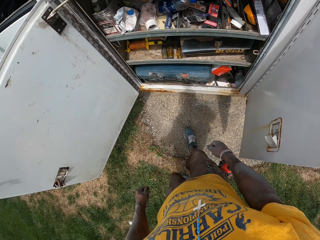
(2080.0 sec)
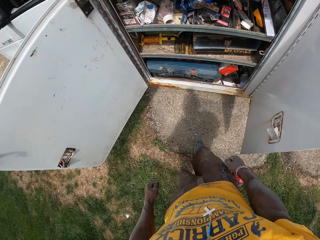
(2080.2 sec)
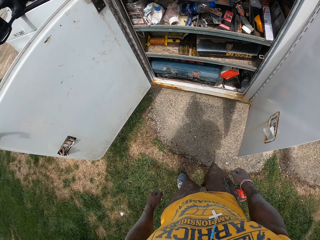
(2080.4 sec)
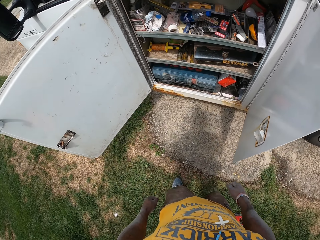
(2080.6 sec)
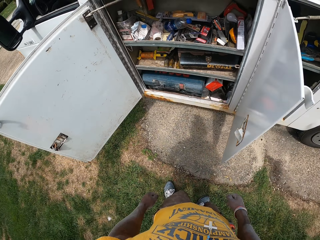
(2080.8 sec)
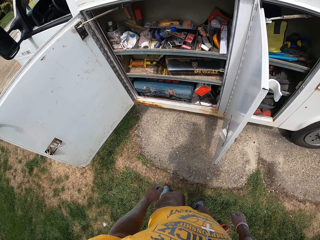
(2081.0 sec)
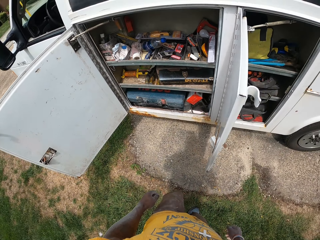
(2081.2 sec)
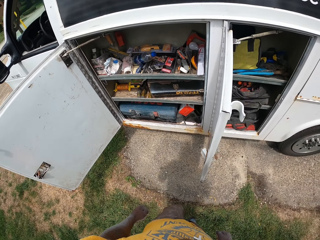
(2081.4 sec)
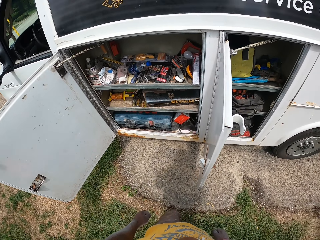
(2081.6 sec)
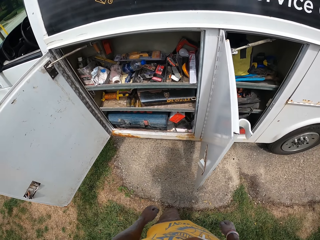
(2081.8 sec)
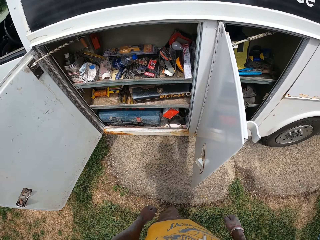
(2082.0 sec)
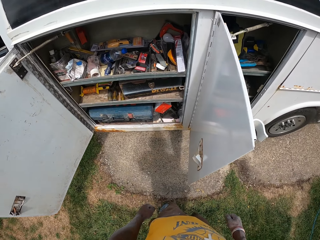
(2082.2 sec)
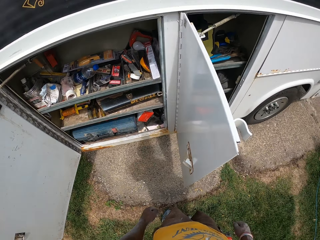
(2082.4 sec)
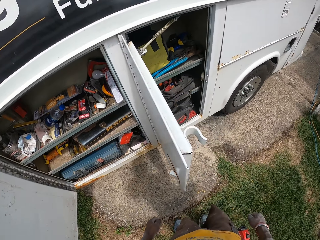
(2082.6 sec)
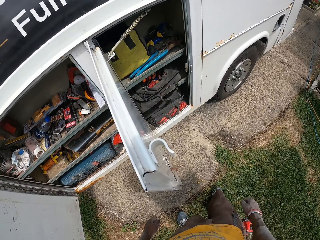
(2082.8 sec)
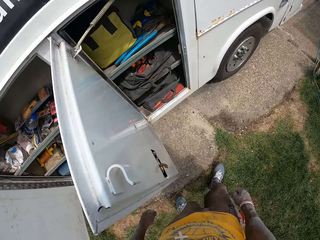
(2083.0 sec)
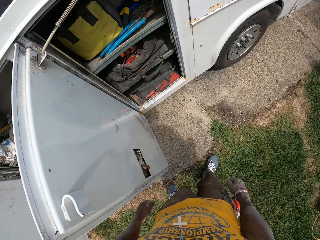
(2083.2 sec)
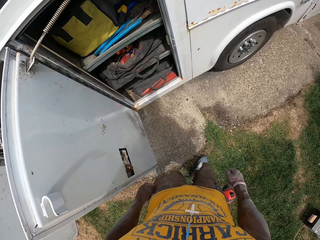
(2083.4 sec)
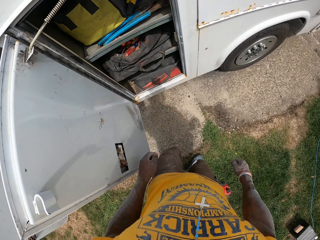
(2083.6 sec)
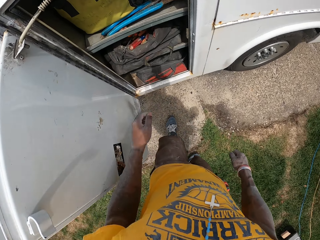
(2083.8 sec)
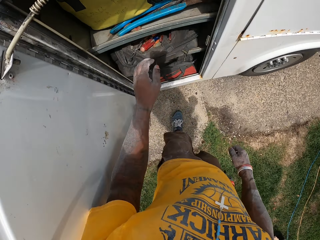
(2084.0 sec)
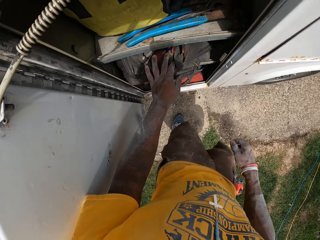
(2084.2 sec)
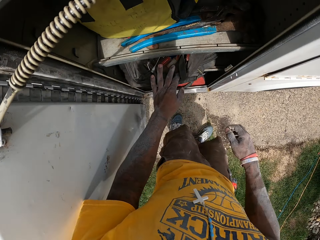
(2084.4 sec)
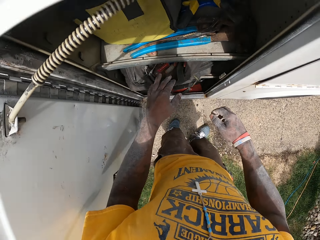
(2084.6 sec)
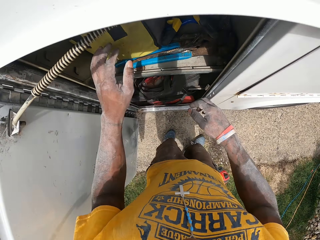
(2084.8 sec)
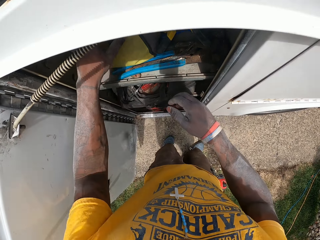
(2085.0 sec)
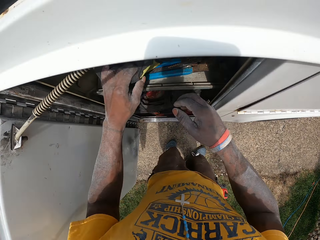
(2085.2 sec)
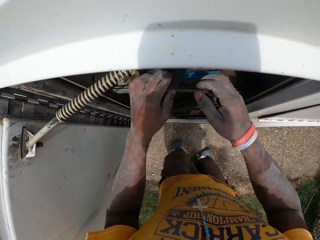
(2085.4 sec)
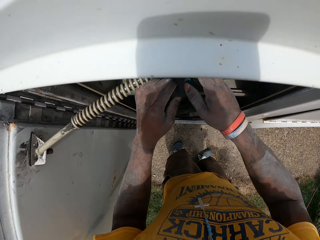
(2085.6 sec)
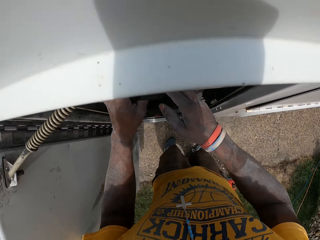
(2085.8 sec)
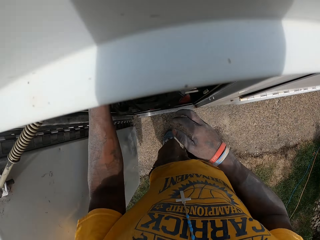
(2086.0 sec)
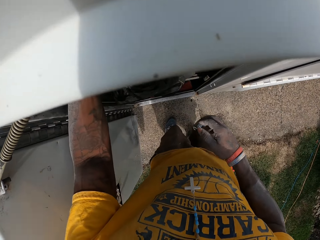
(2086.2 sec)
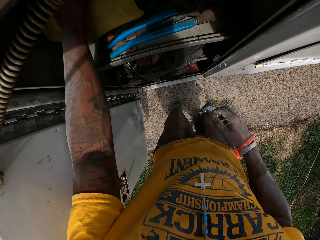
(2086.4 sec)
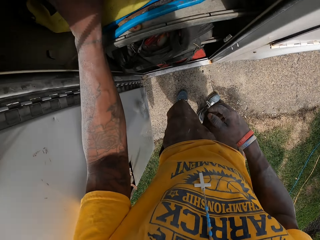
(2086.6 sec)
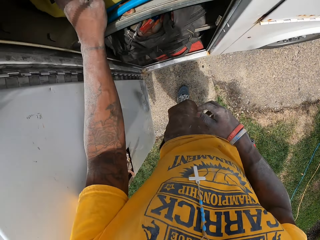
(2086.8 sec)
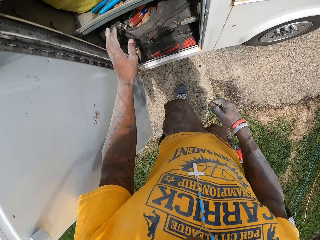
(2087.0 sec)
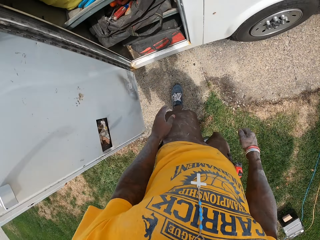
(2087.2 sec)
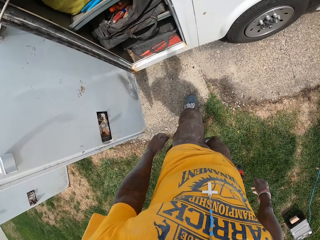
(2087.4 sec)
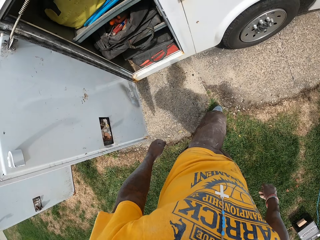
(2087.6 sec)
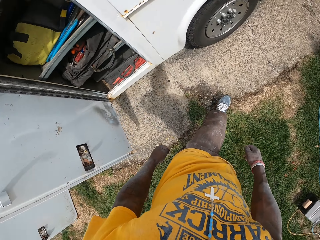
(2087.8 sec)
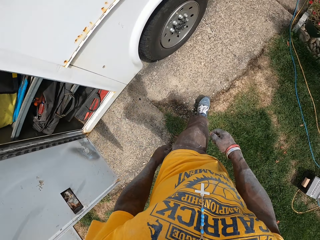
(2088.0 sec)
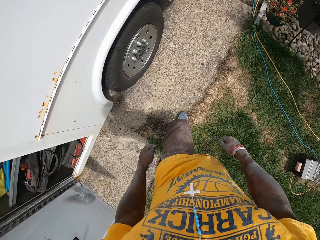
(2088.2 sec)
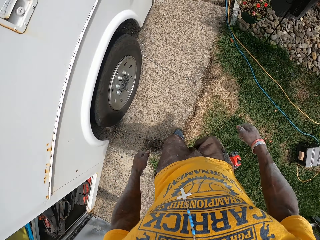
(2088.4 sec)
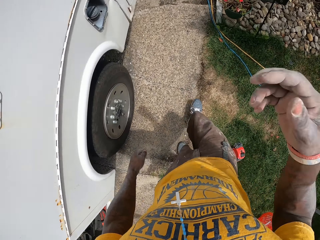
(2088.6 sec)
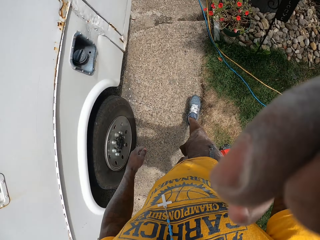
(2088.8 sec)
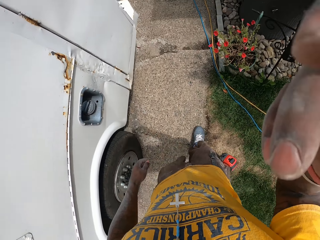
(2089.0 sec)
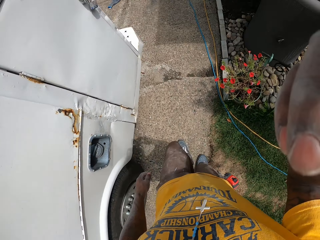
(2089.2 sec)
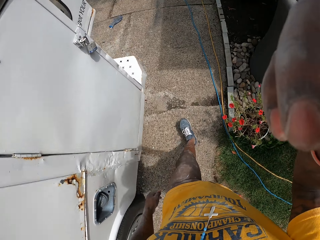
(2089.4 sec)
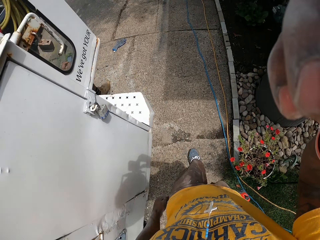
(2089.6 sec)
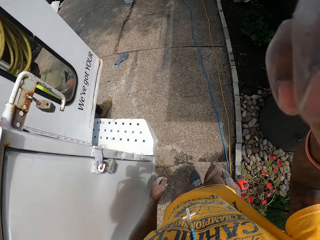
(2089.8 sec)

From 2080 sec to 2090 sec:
The camera wearer stares at the materials in the vehicle. He searches through the side compartment of the construction truck with his left hand. He holds something inside the vehicle. He walks around the compound. He adjusts the camera with his right hand.
